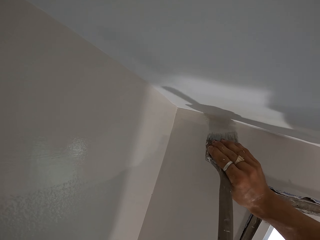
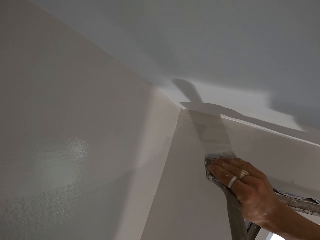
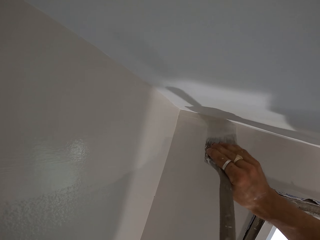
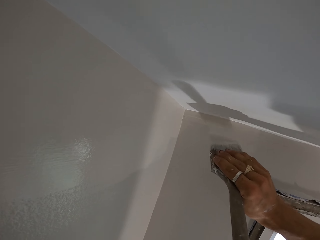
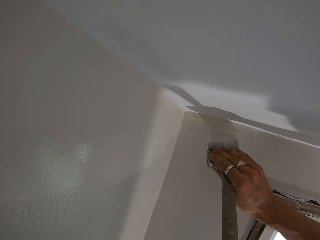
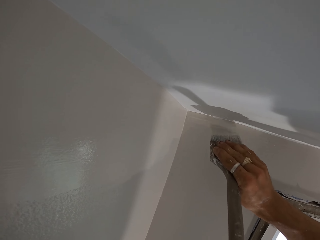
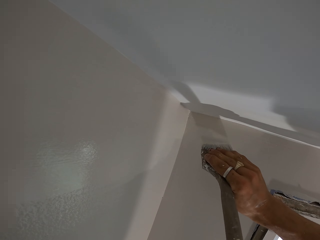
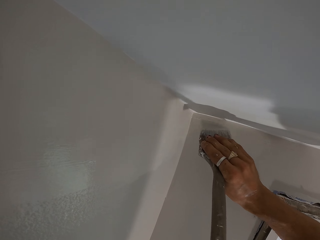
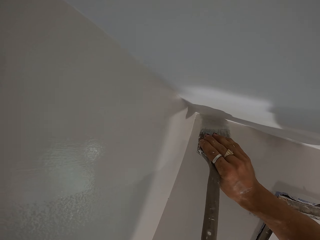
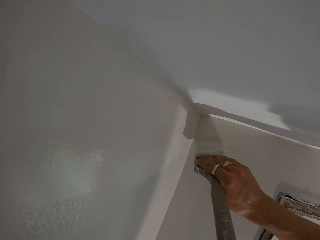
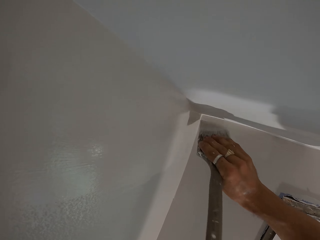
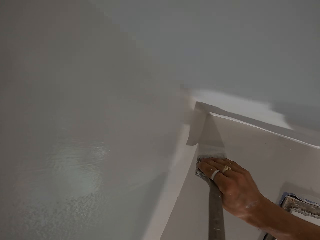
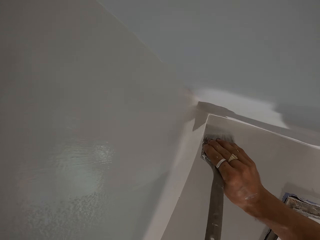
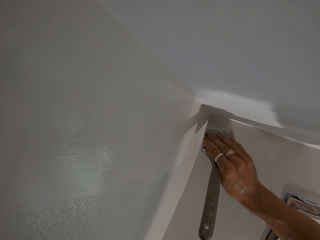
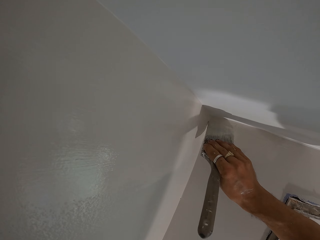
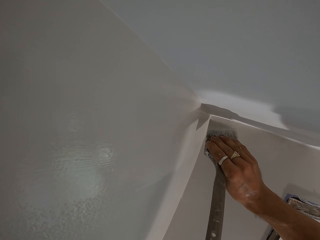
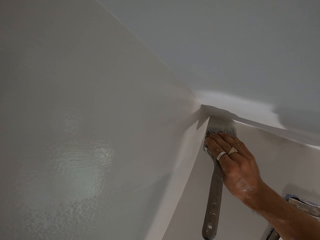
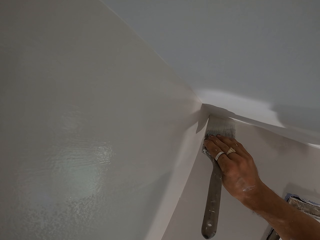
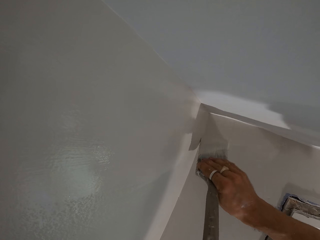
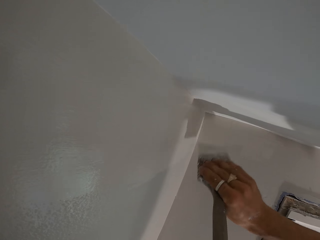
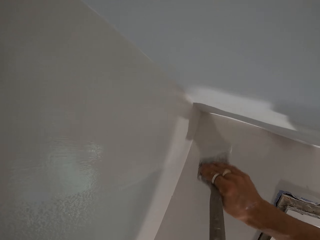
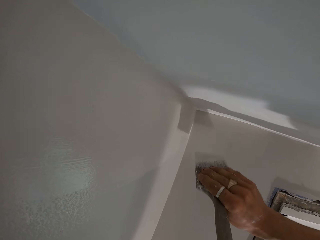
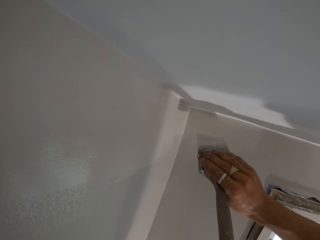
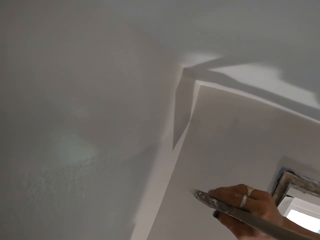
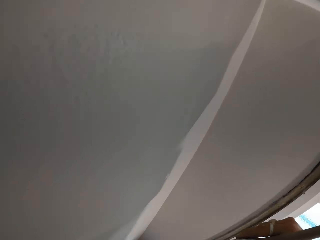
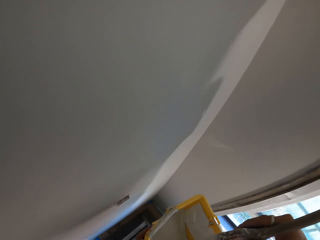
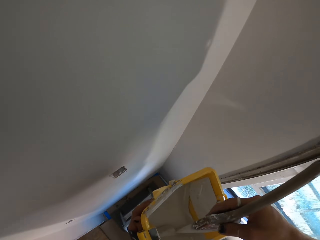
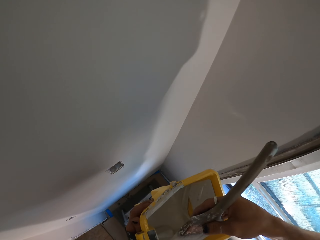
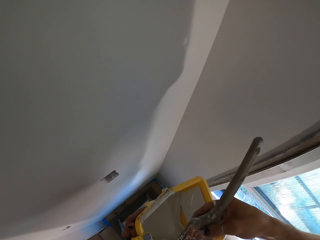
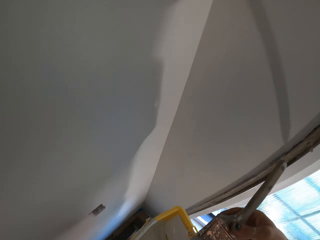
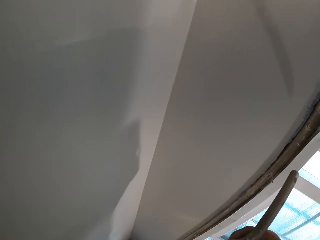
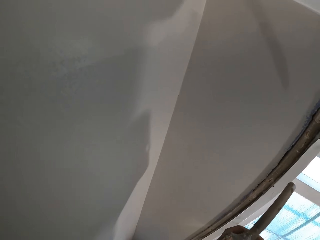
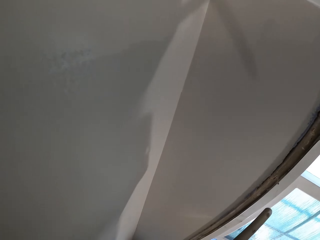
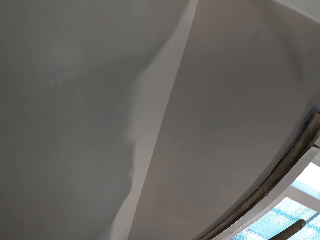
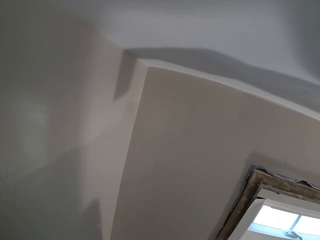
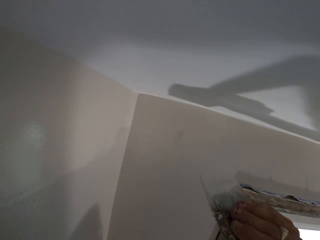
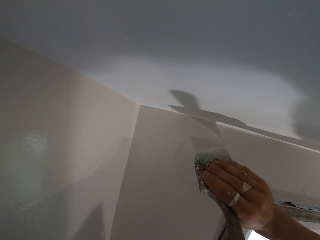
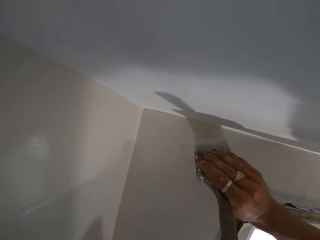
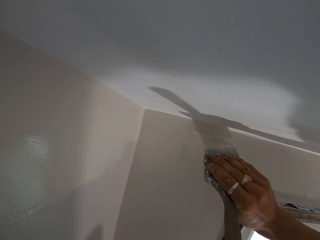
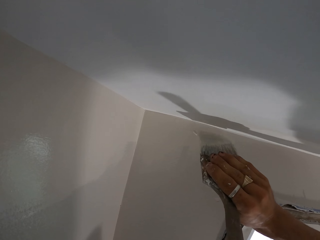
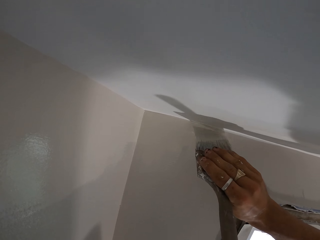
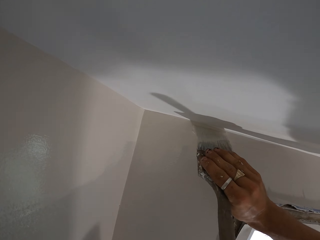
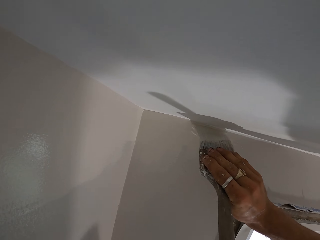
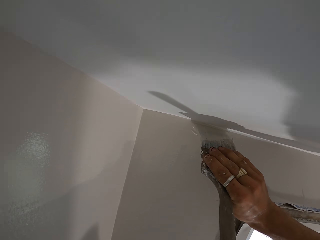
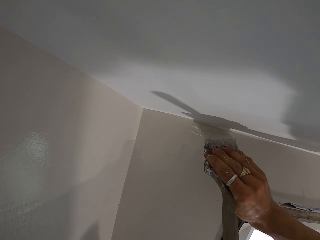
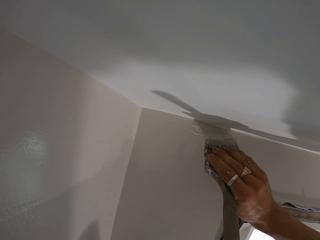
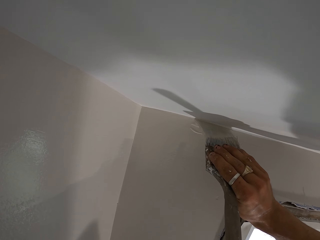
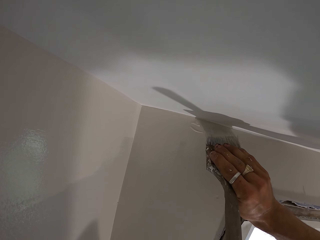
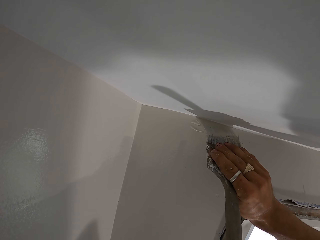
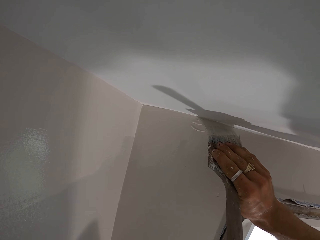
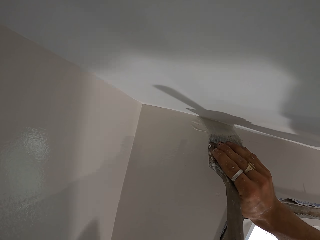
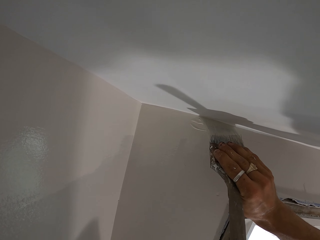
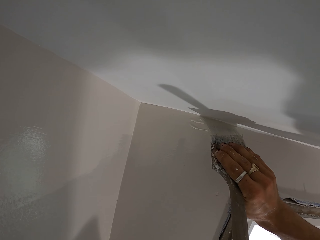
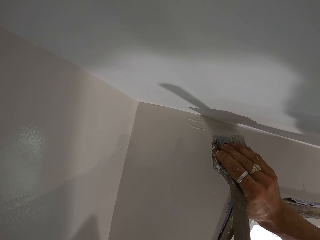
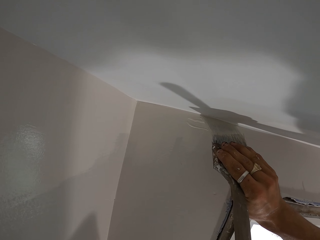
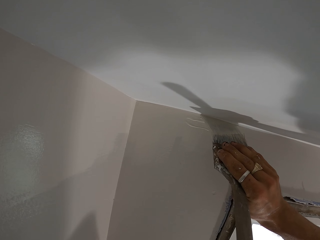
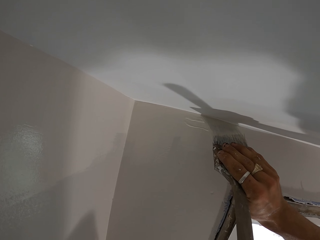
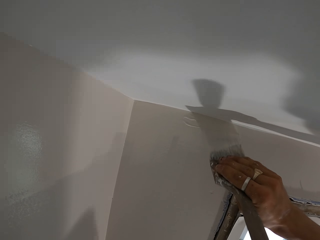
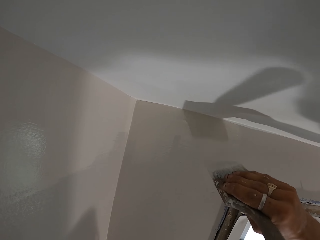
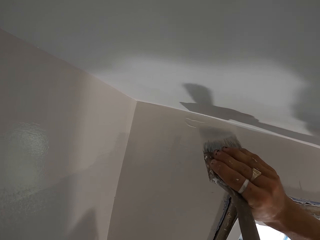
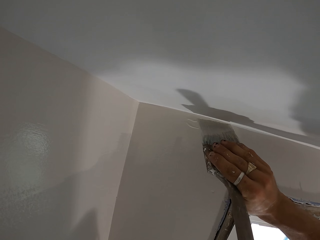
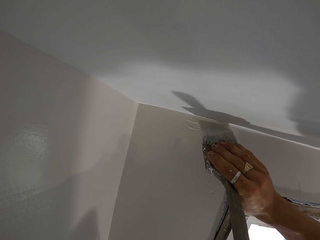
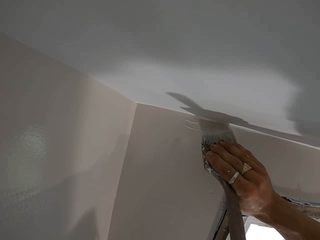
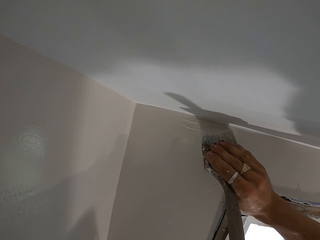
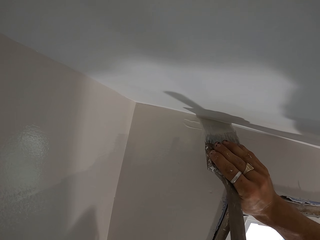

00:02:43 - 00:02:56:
The camera wearer paints the wall. They lift their hand up, dip the paintbrush in the paint, lift up the brush and paint the corner.

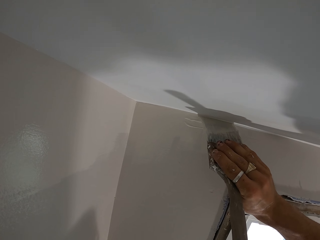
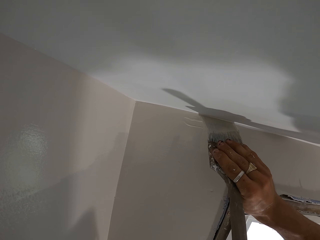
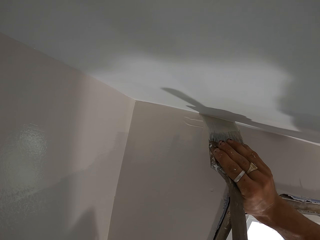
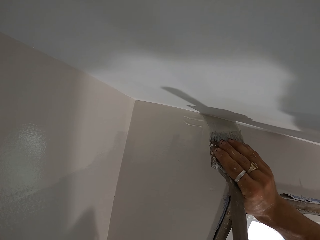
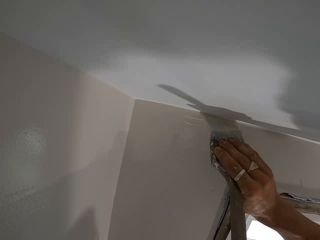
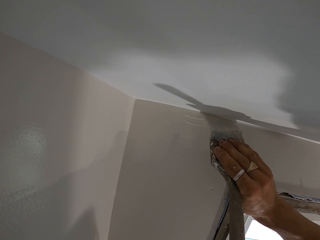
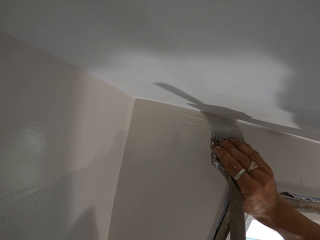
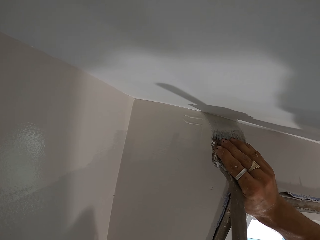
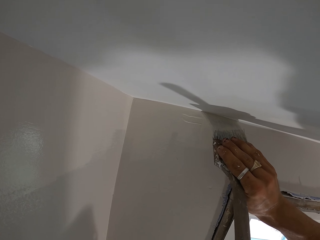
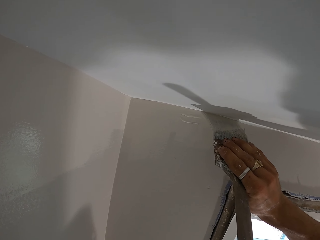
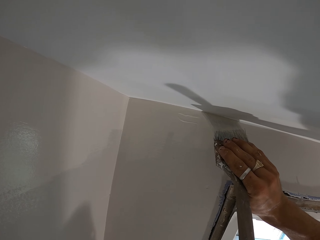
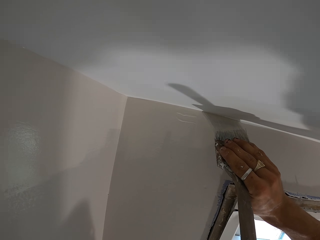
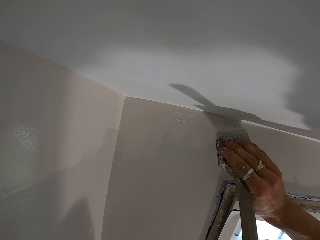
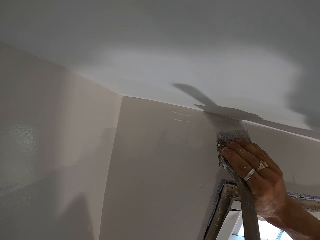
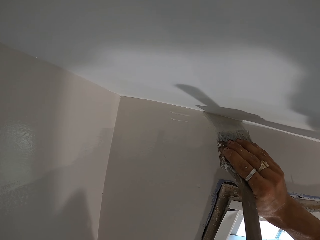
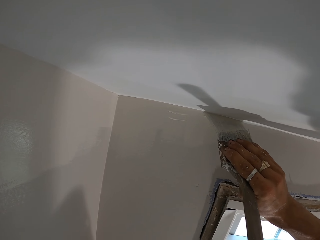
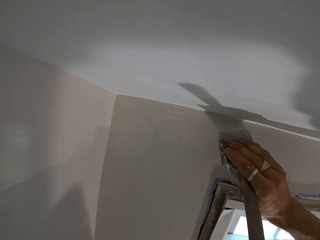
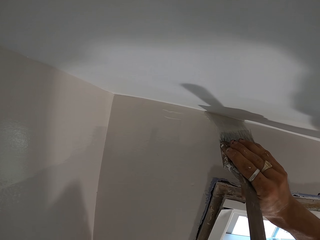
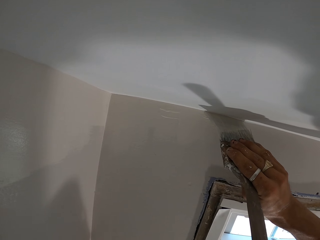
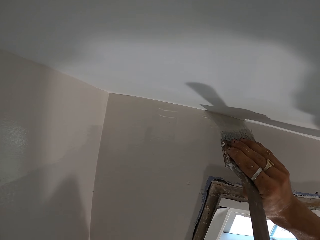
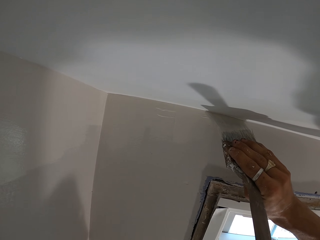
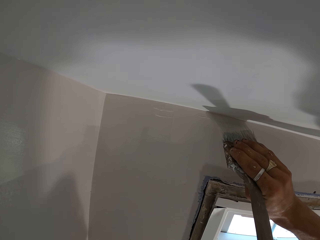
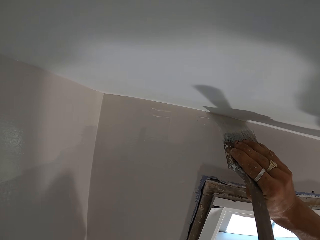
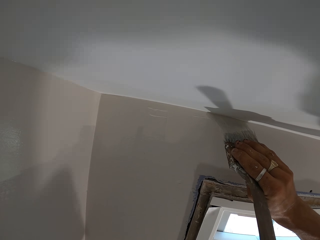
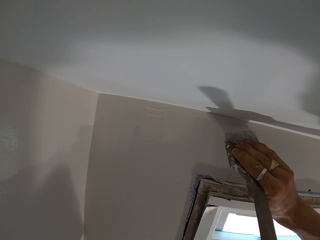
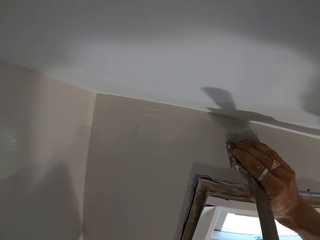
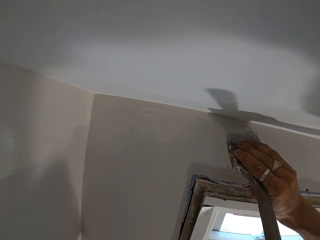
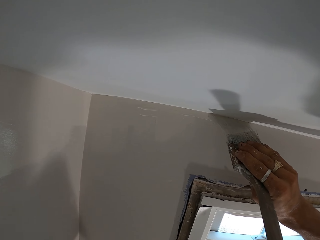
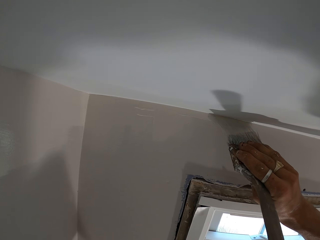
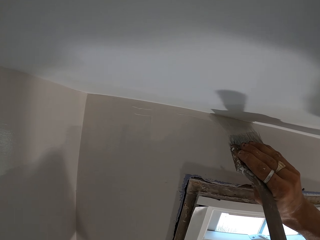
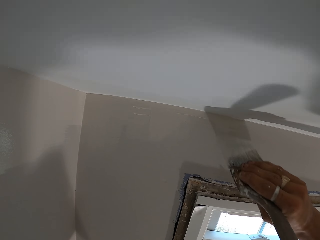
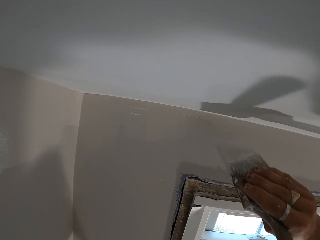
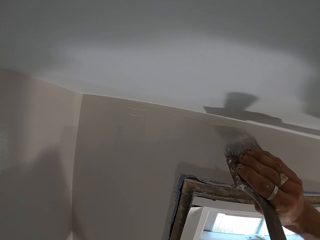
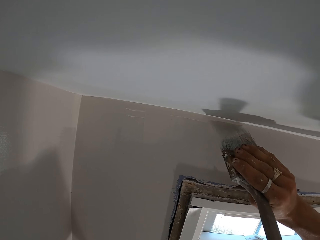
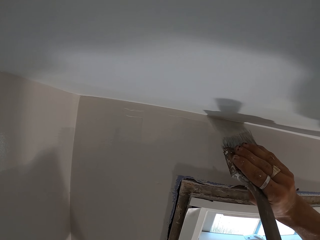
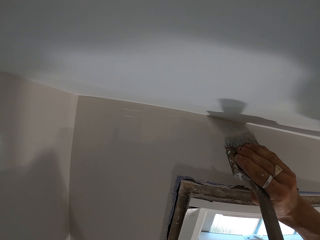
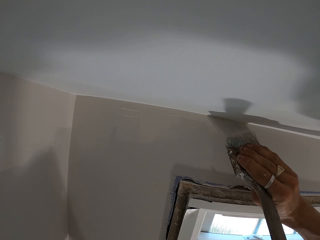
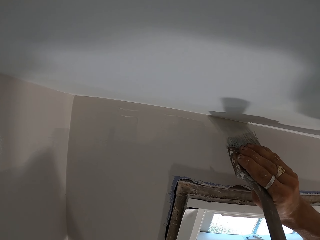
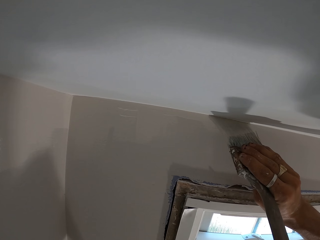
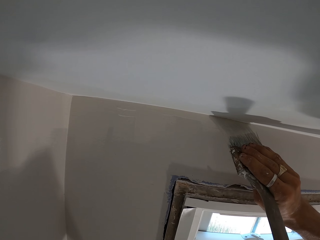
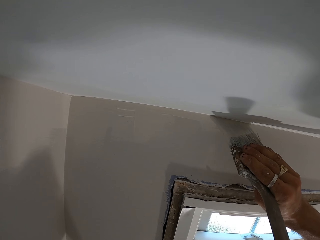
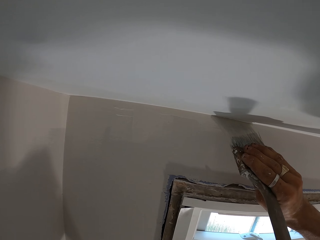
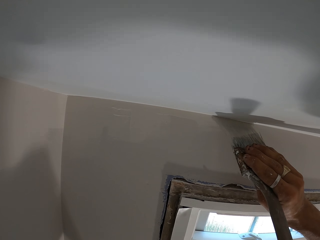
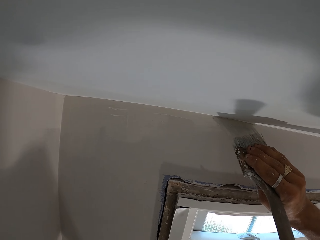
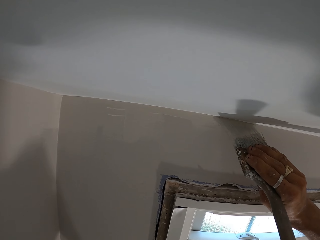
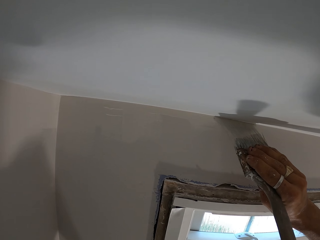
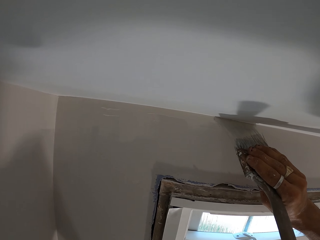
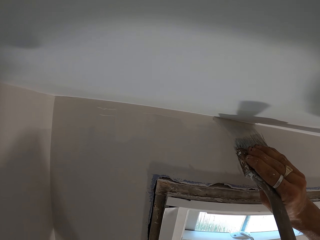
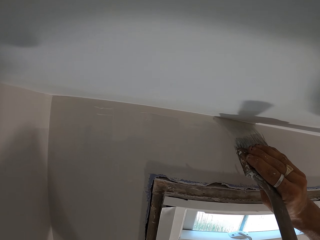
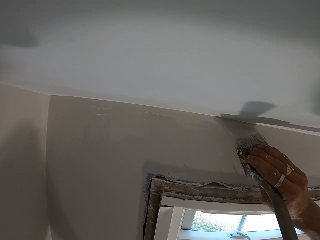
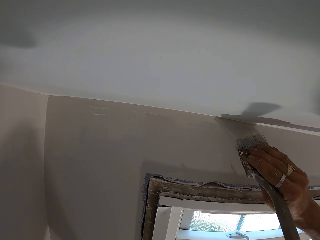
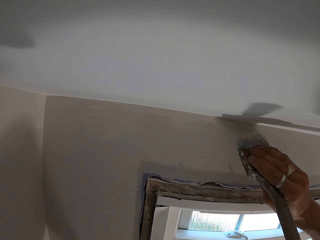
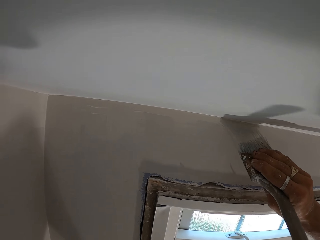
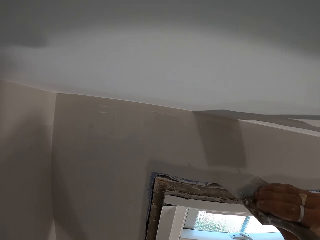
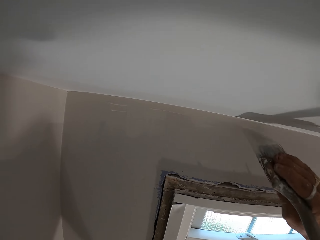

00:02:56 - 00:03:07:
The camera wearer moves the brush down. They move the brush downwards. They paint the wall.
